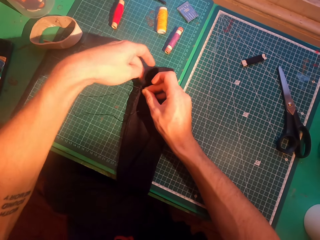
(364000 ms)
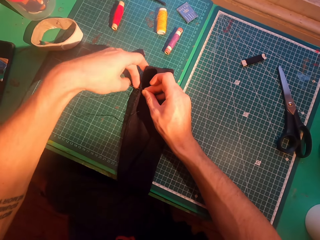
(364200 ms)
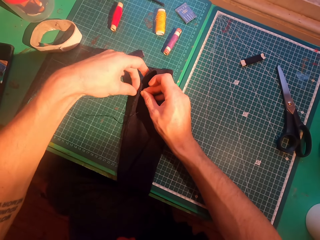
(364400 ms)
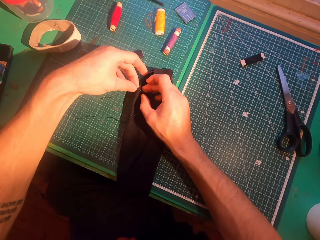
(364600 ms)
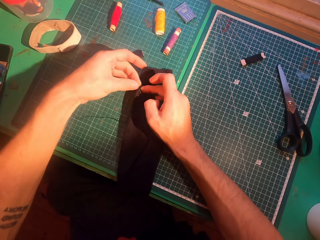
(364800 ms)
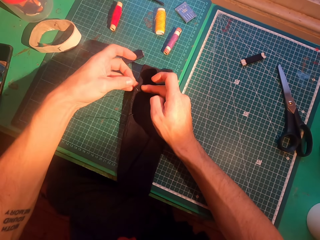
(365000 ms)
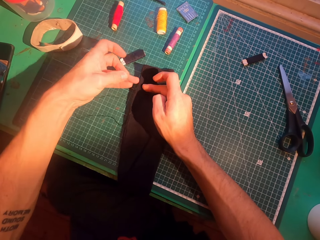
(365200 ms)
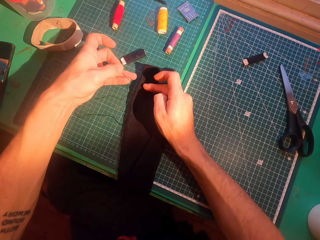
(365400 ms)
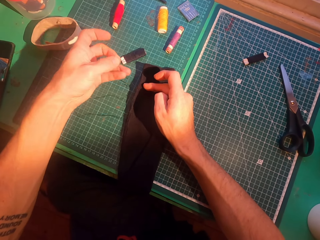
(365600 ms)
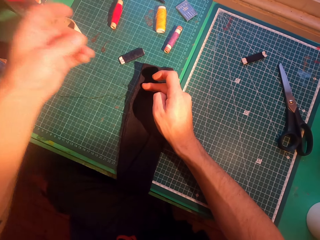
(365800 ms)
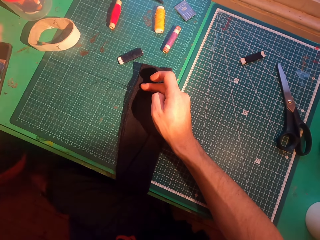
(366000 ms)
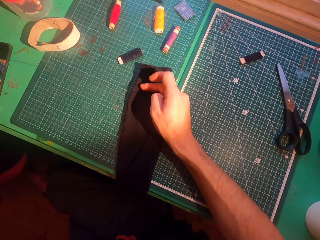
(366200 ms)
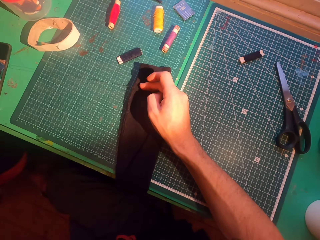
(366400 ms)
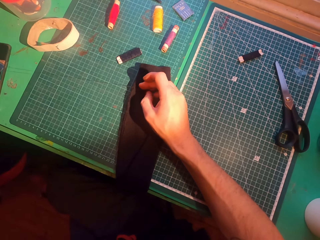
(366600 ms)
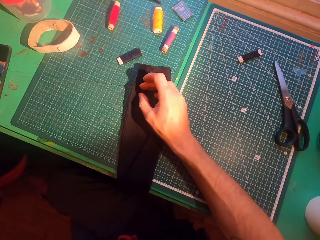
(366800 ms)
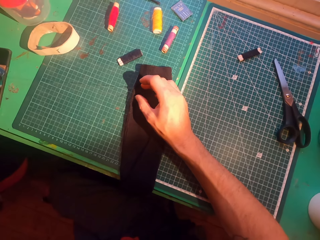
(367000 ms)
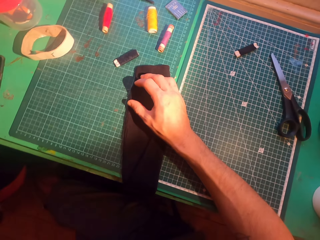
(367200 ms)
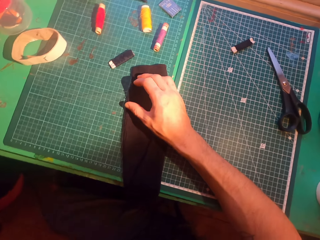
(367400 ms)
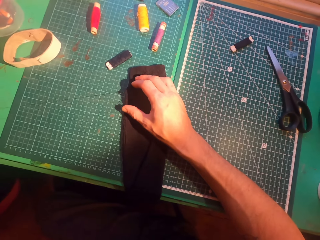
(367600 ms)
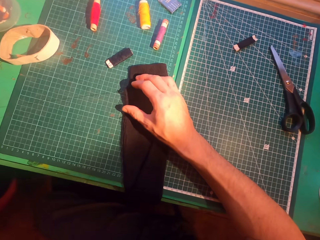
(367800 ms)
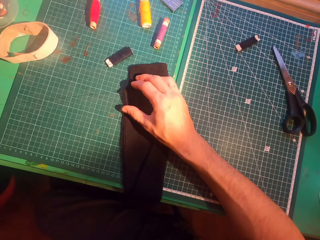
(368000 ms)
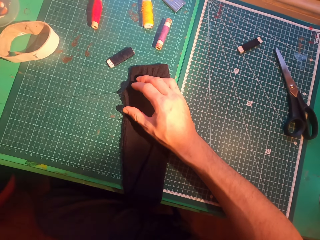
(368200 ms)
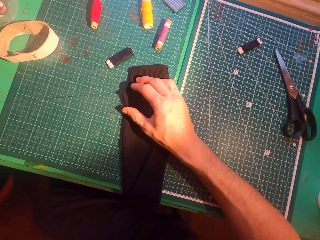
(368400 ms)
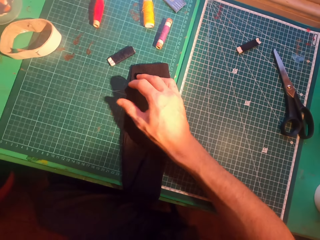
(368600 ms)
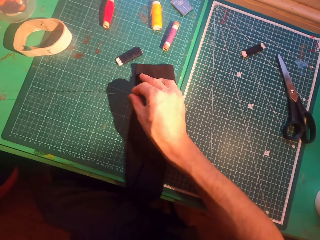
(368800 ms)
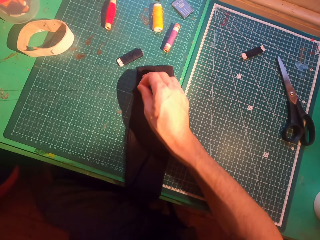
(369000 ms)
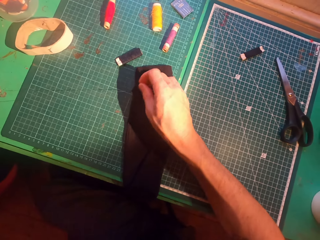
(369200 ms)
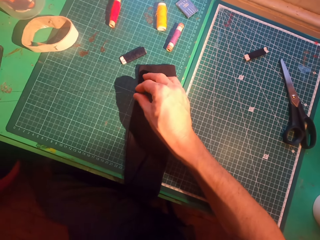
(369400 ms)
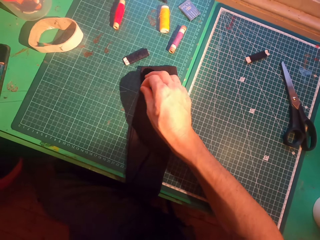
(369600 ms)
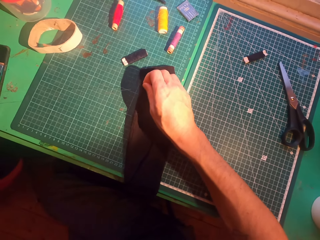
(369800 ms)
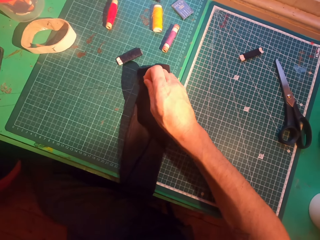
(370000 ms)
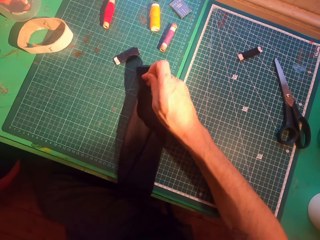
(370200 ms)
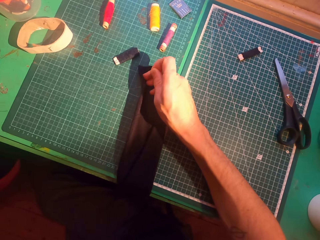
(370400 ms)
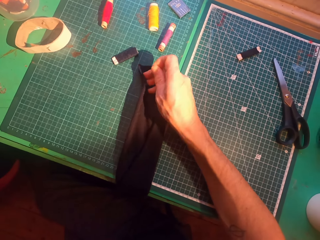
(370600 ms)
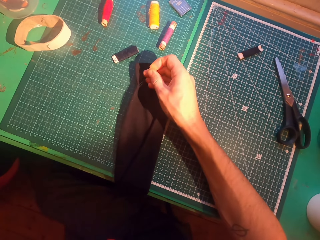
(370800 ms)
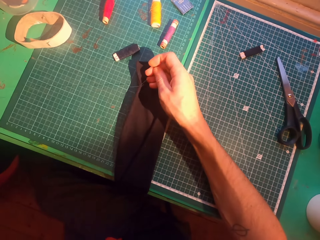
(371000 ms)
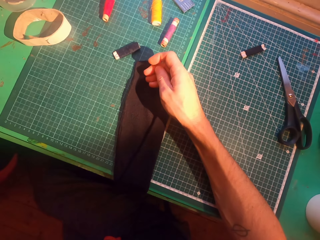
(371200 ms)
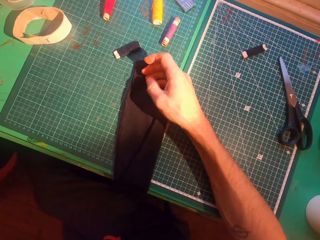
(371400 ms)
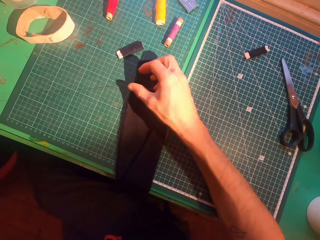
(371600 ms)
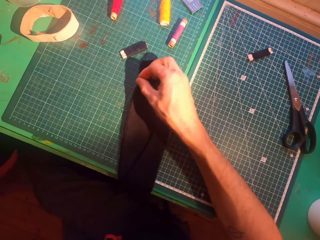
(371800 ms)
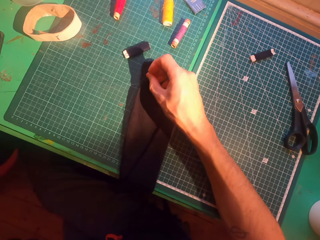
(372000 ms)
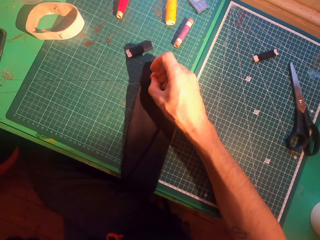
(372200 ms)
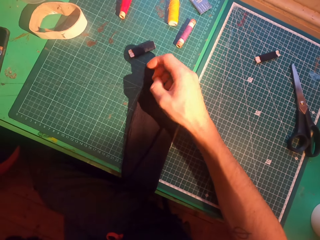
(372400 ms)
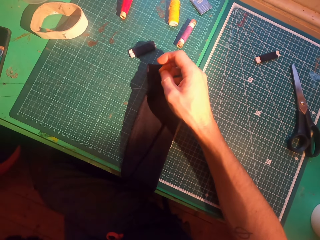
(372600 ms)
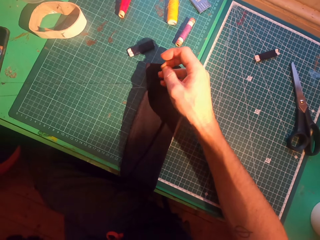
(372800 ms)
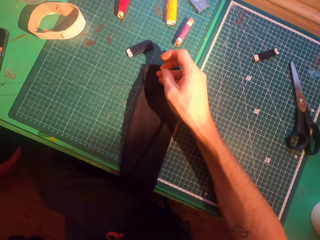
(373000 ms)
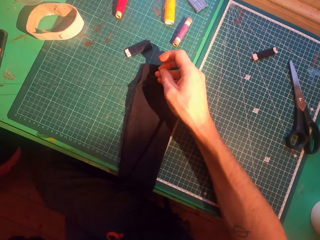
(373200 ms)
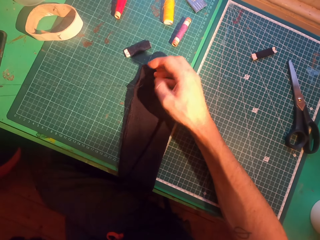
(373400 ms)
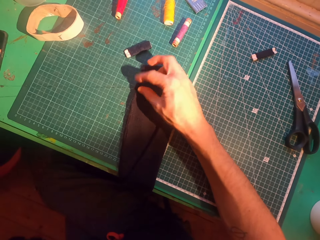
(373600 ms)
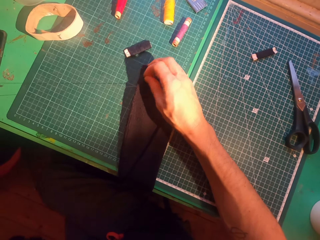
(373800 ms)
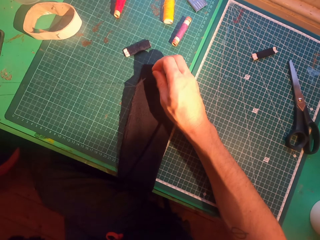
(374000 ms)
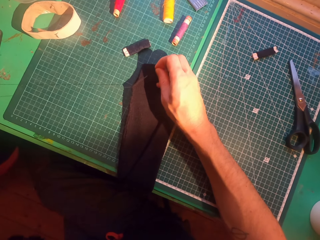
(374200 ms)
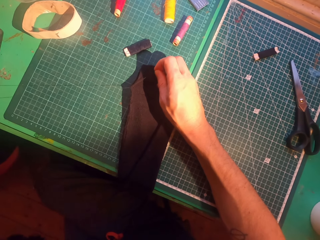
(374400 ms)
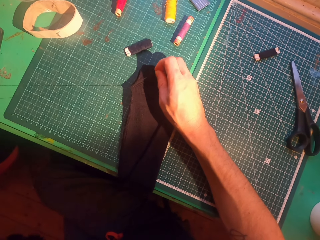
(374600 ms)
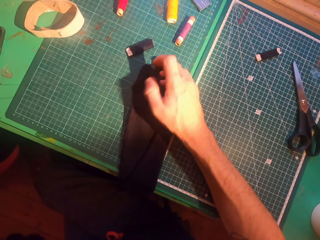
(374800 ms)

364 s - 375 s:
The camera wearer straightens a thread.

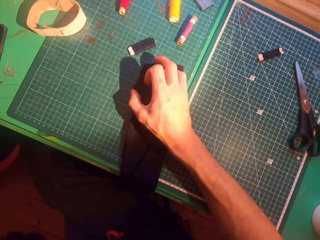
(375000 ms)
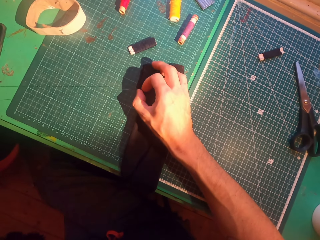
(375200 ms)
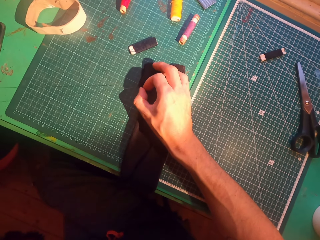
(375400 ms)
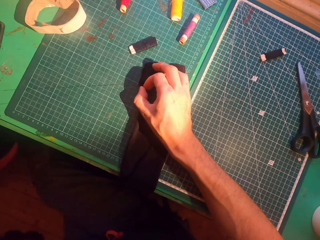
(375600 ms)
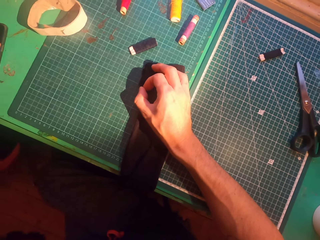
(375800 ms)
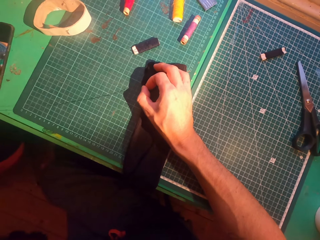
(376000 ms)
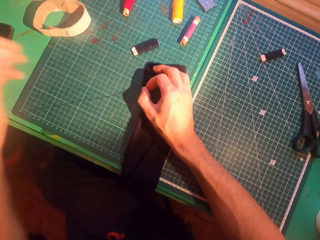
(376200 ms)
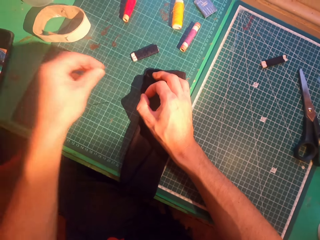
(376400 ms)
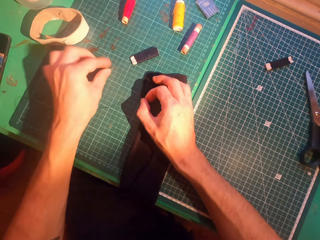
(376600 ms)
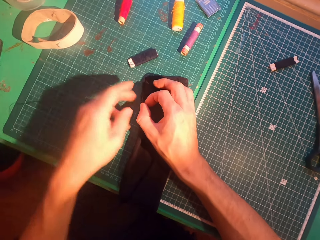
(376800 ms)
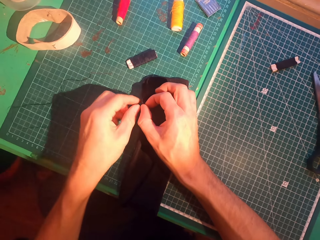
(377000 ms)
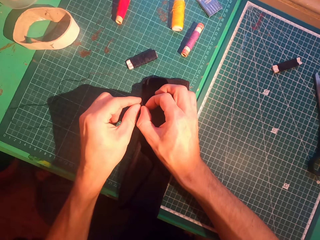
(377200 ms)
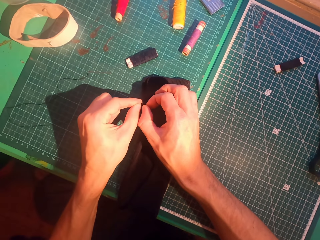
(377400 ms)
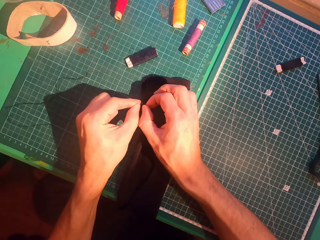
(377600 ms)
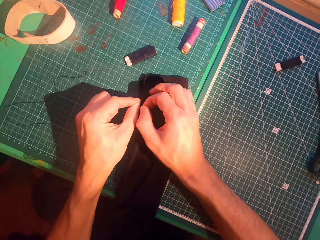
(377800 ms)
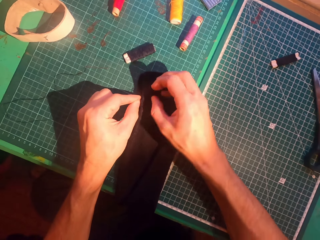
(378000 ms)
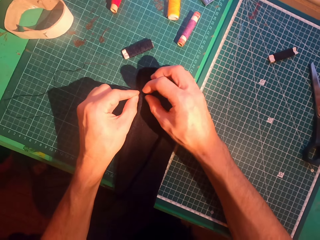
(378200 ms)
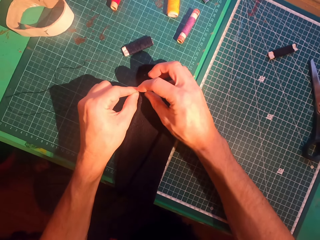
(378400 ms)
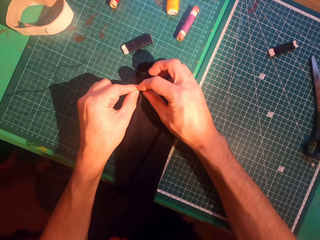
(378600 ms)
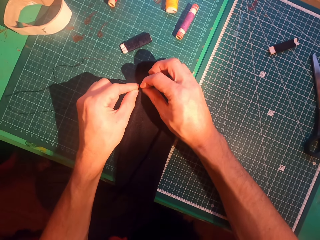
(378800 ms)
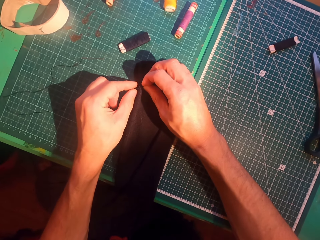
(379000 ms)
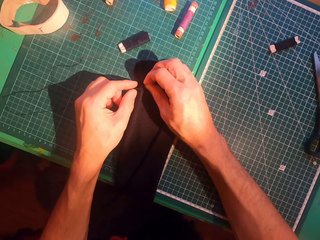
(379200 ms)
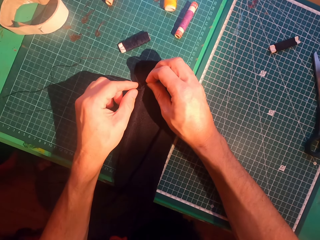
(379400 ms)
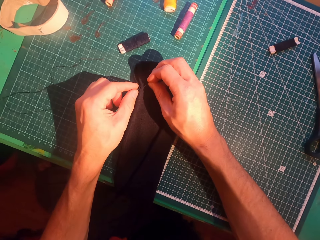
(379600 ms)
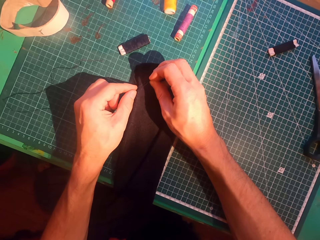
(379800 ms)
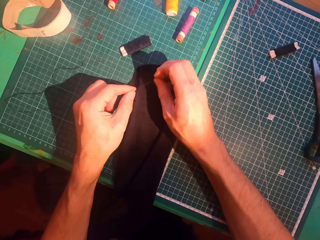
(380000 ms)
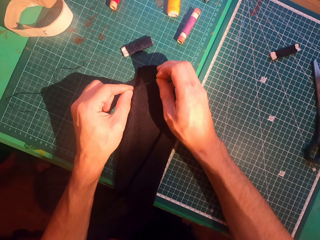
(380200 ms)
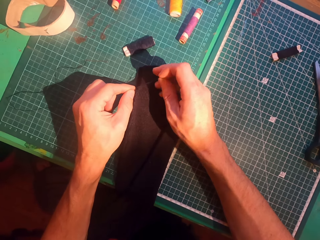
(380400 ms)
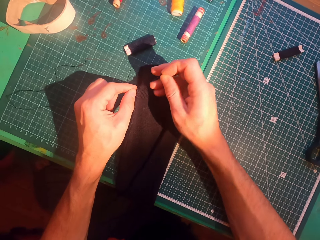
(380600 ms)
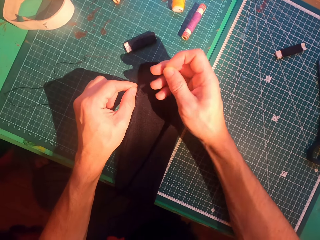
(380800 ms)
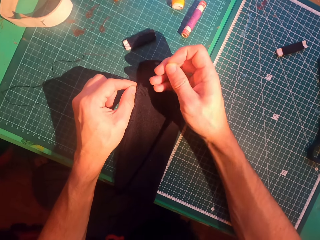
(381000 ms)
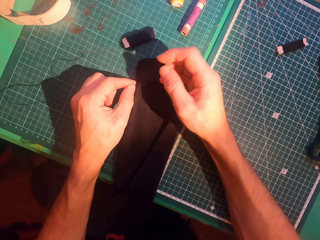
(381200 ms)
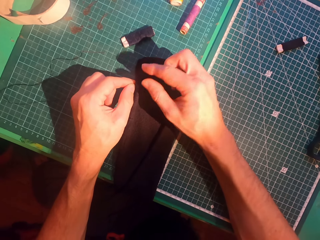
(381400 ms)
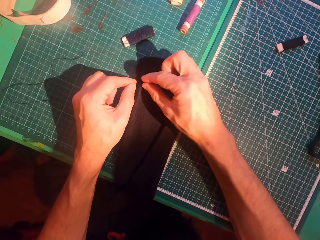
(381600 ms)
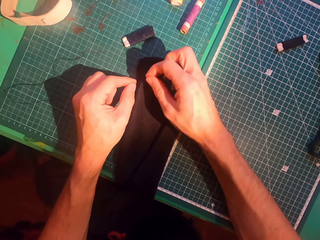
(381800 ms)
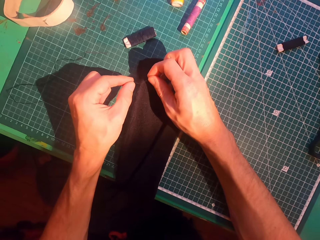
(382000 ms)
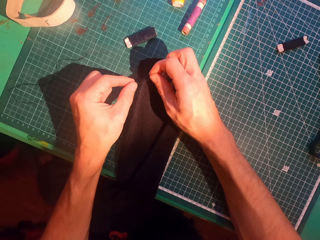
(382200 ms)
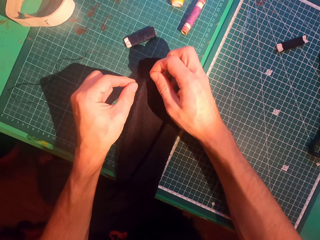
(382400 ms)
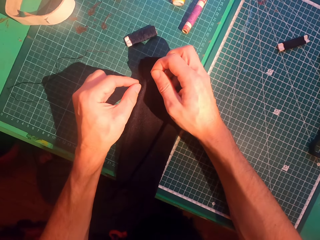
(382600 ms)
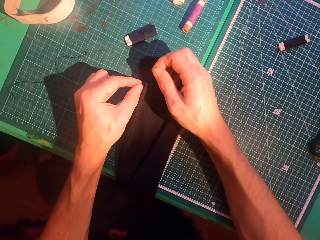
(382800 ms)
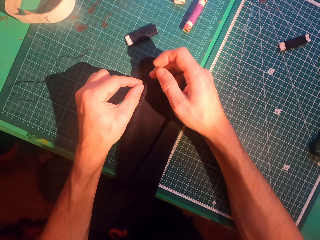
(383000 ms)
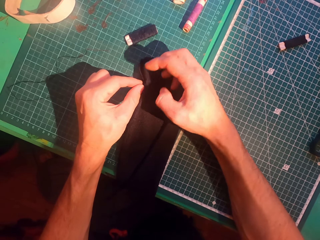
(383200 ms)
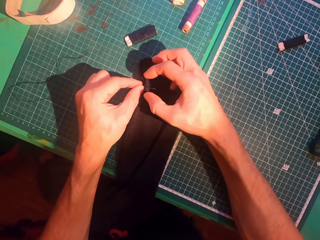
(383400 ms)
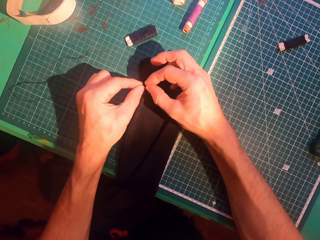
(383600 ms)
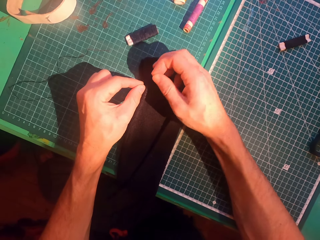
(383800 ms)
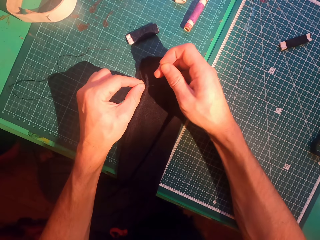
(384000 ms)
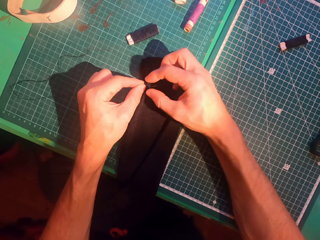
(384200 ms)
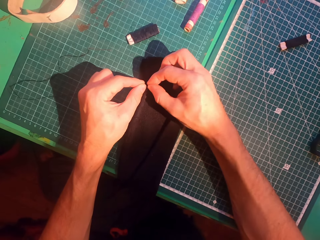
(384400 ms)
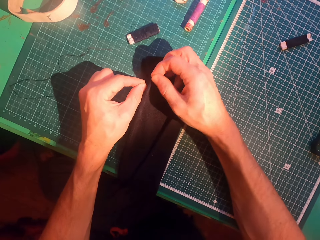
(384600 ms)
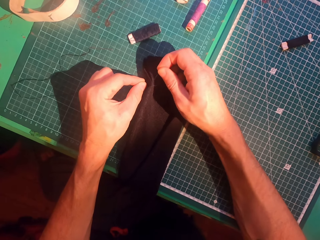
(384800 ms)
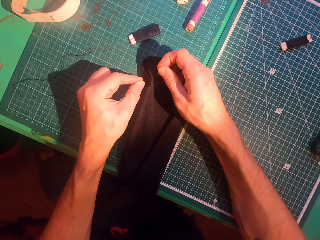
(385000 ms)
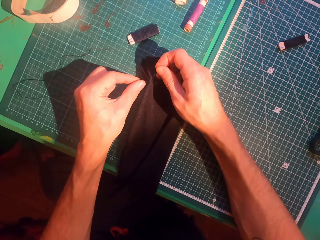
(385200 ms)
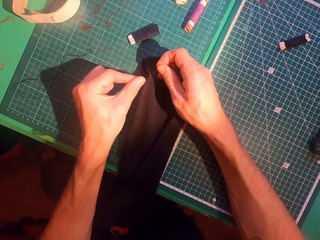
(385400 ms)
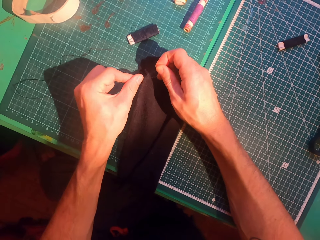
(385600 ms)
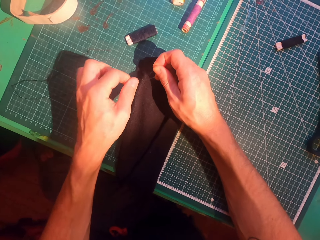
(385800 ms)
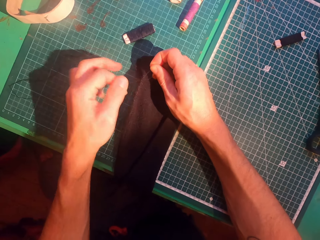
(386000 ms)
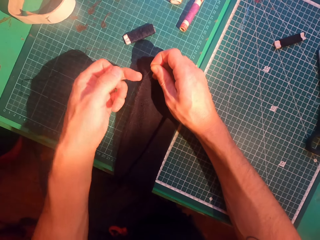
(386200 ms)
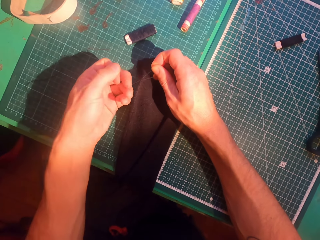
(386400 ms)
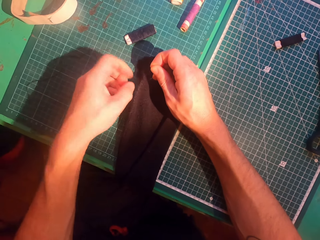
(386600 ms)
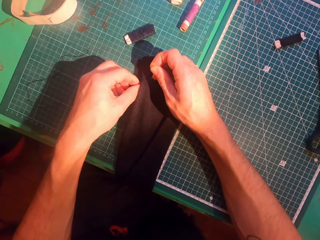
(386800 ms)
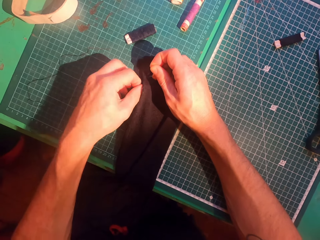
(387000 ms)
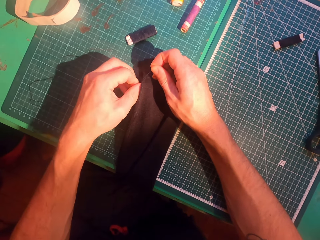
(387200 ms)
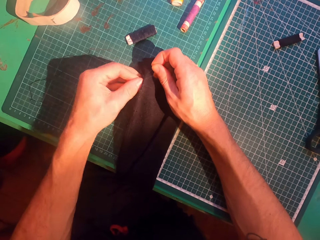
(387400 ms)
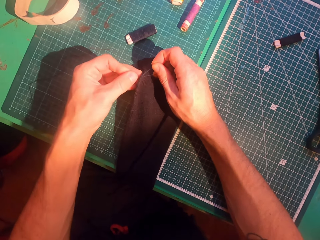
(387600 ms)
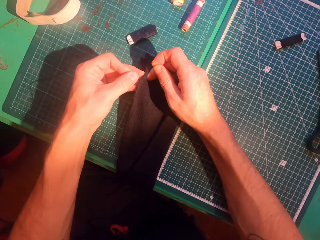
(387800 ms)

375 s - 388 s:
The camera wearer aligns a thread. He ties string with his hands.
